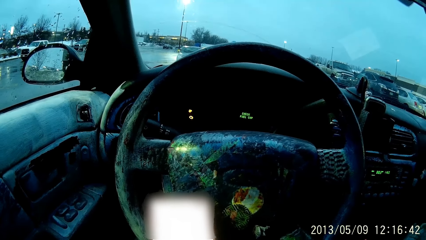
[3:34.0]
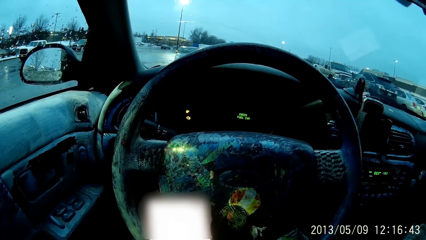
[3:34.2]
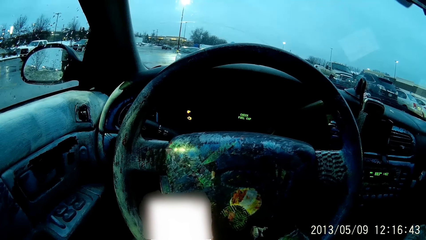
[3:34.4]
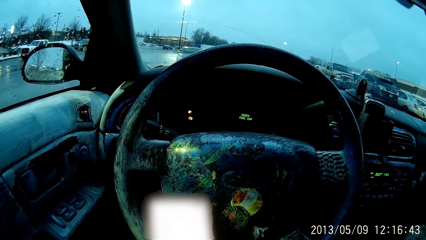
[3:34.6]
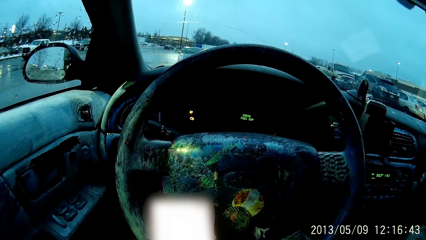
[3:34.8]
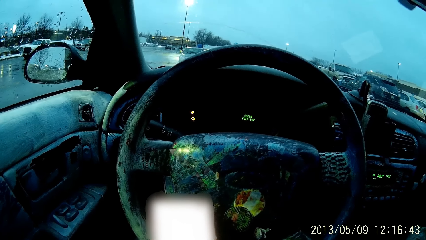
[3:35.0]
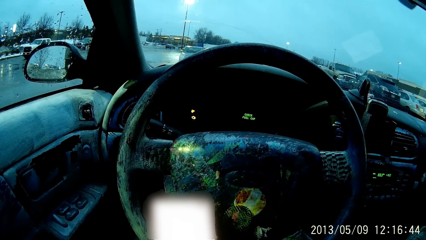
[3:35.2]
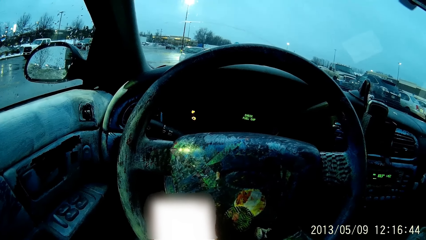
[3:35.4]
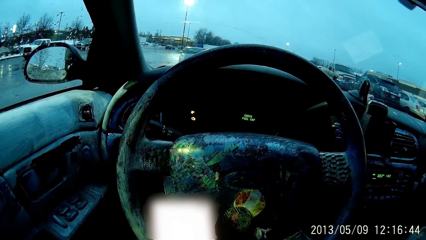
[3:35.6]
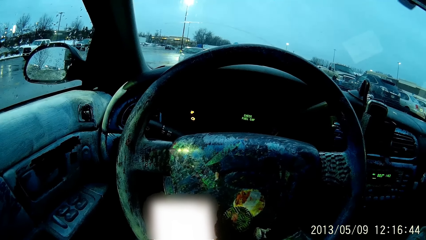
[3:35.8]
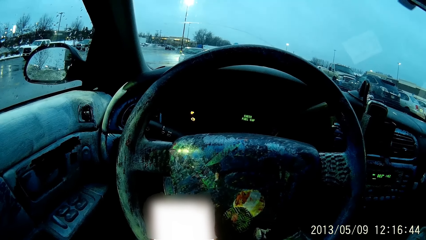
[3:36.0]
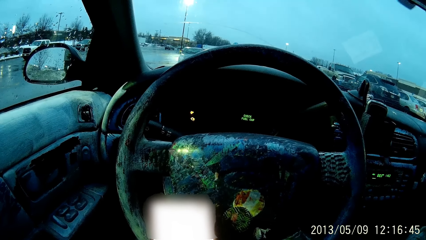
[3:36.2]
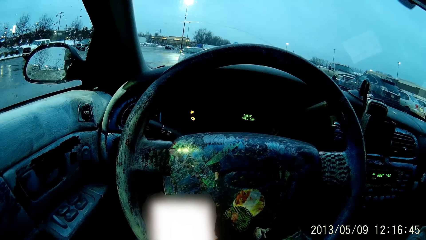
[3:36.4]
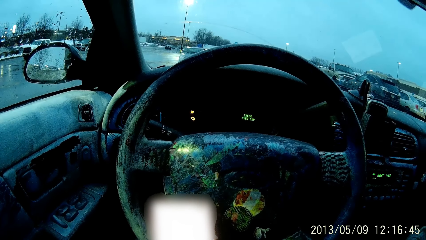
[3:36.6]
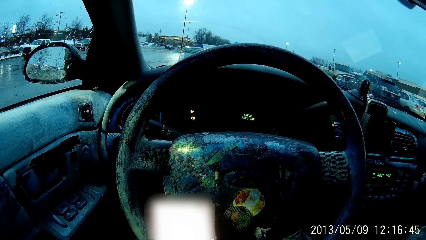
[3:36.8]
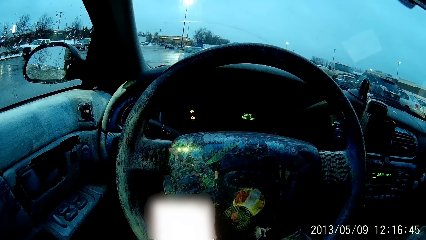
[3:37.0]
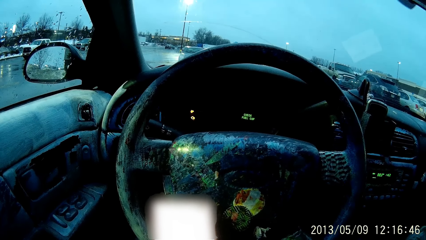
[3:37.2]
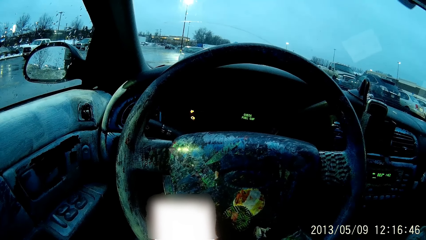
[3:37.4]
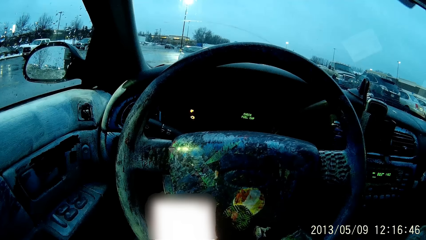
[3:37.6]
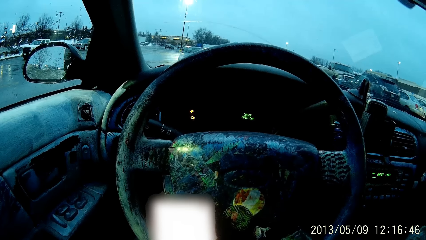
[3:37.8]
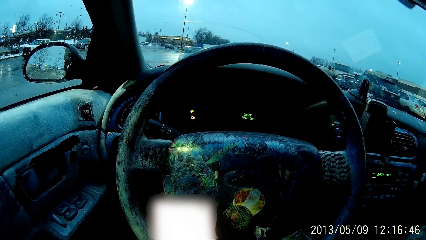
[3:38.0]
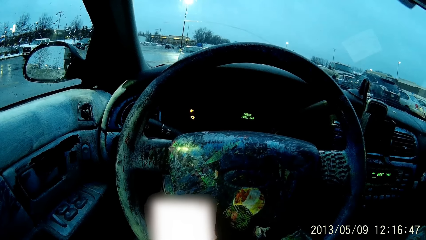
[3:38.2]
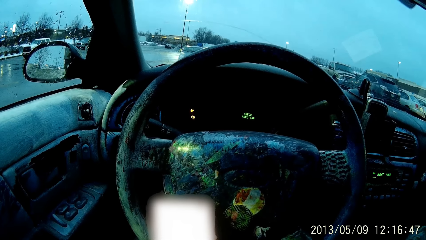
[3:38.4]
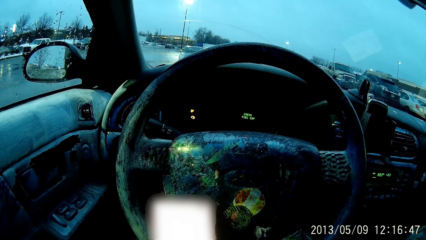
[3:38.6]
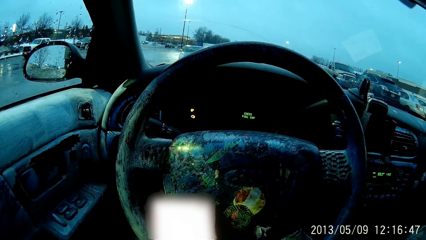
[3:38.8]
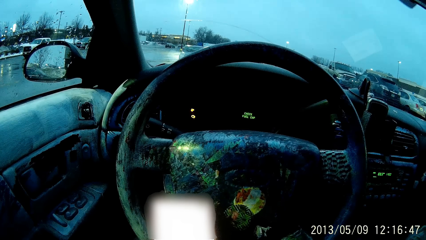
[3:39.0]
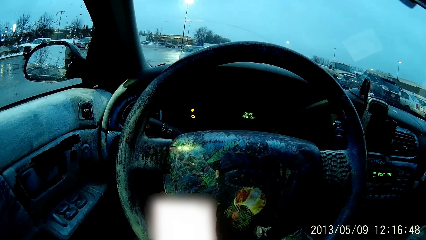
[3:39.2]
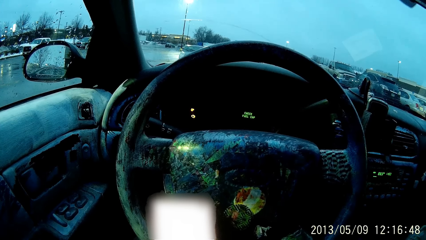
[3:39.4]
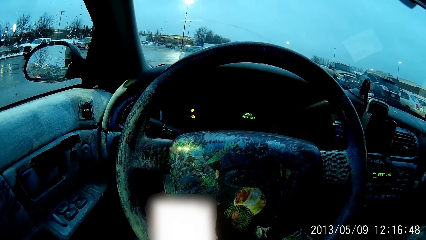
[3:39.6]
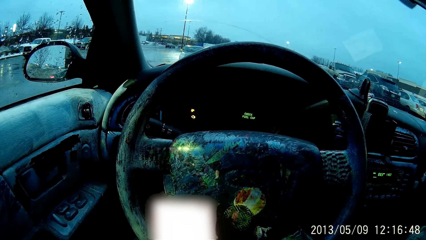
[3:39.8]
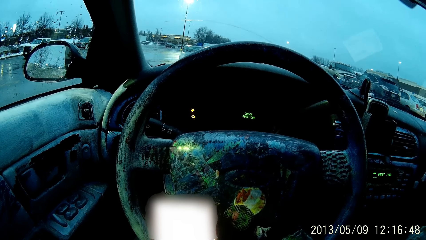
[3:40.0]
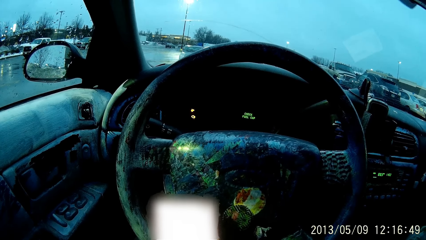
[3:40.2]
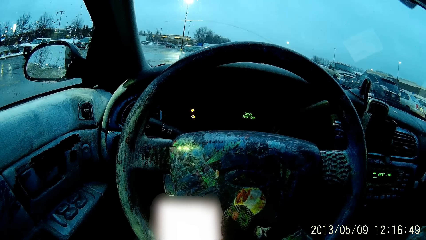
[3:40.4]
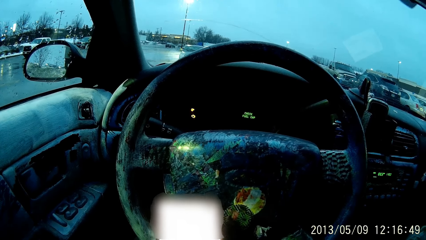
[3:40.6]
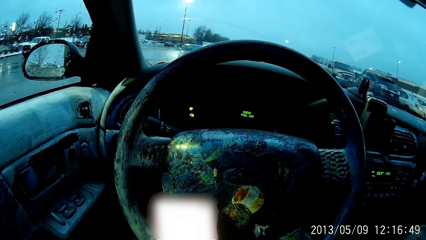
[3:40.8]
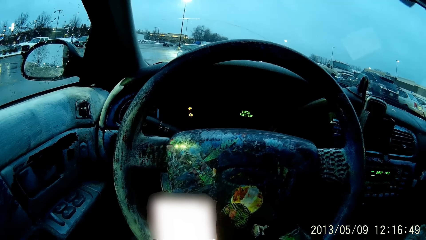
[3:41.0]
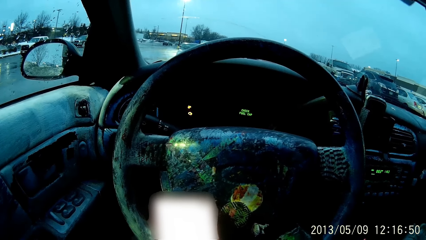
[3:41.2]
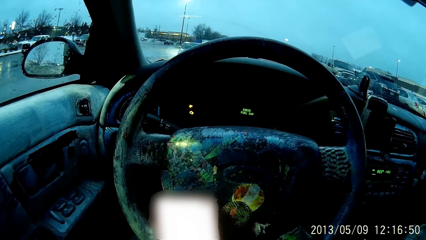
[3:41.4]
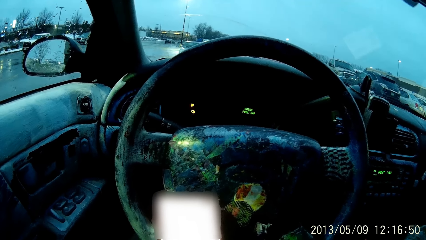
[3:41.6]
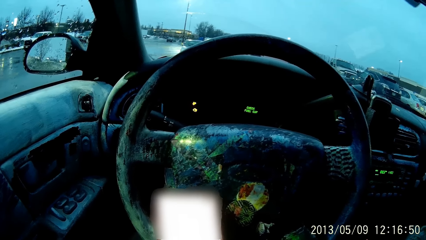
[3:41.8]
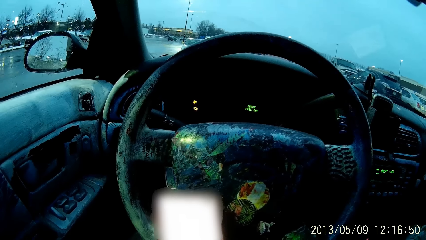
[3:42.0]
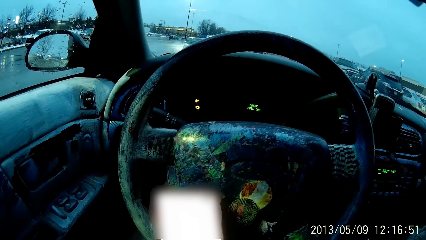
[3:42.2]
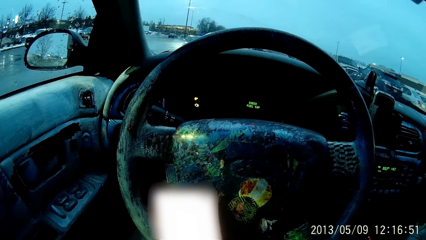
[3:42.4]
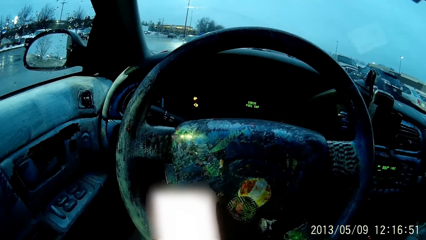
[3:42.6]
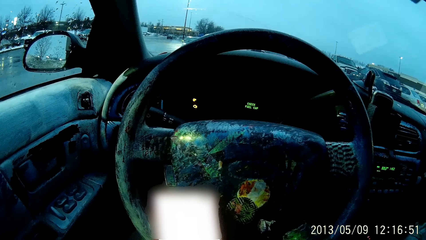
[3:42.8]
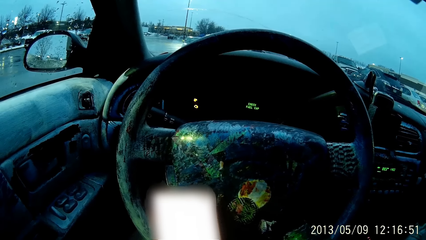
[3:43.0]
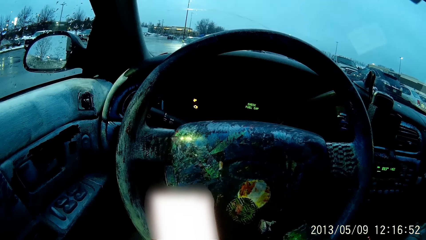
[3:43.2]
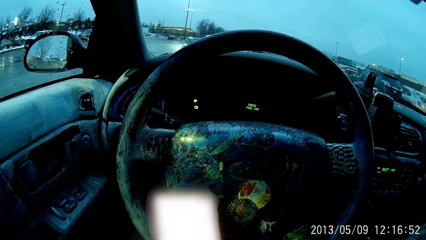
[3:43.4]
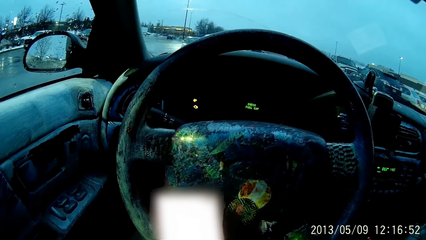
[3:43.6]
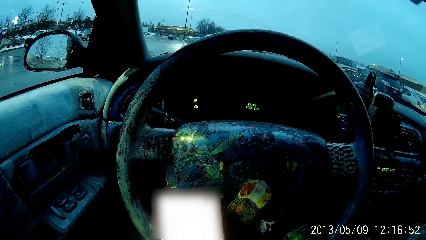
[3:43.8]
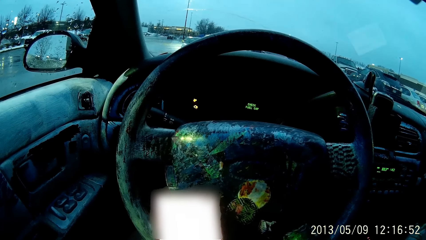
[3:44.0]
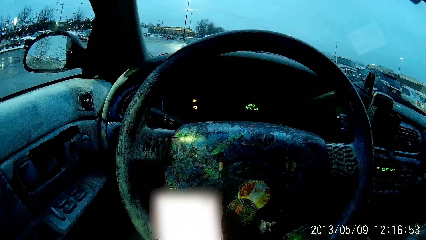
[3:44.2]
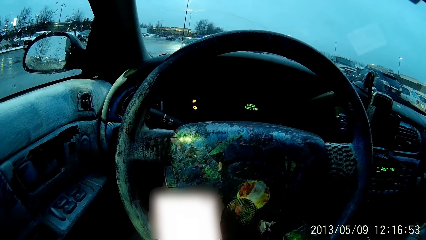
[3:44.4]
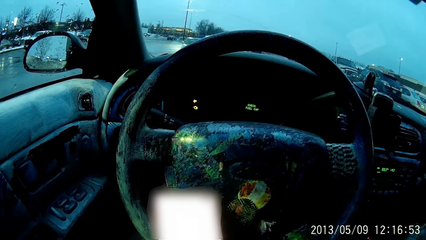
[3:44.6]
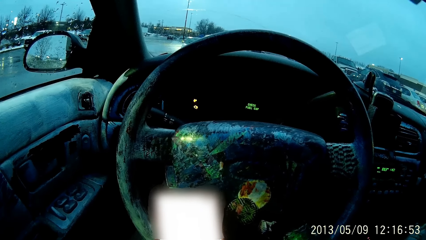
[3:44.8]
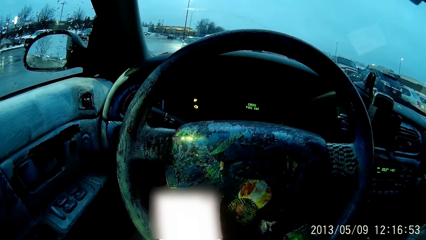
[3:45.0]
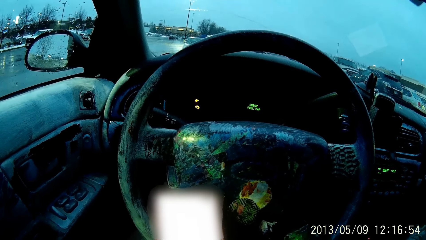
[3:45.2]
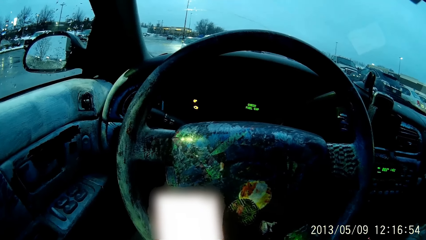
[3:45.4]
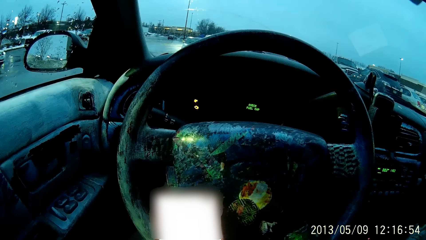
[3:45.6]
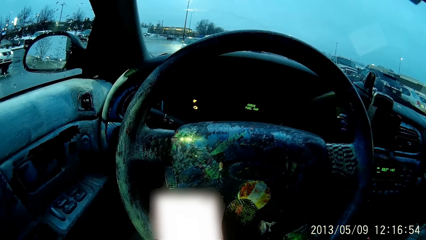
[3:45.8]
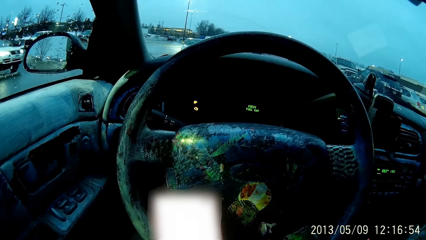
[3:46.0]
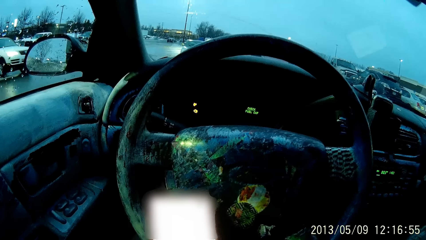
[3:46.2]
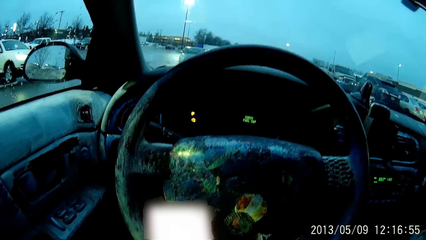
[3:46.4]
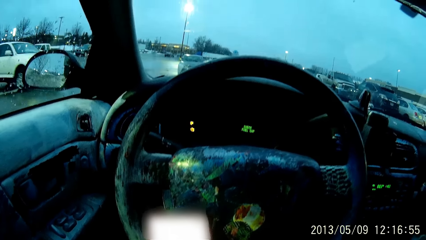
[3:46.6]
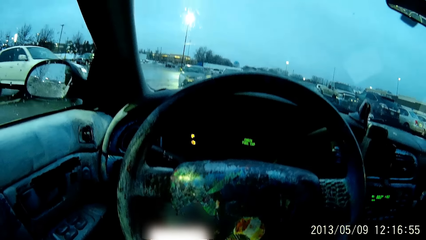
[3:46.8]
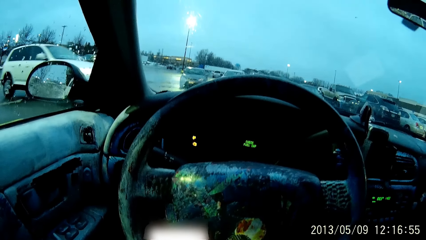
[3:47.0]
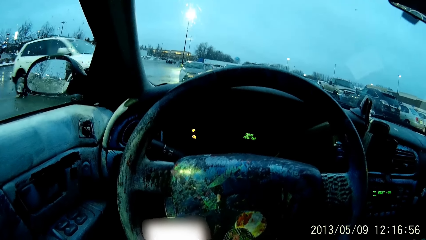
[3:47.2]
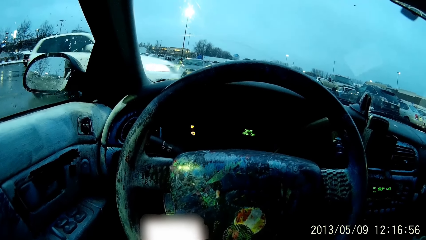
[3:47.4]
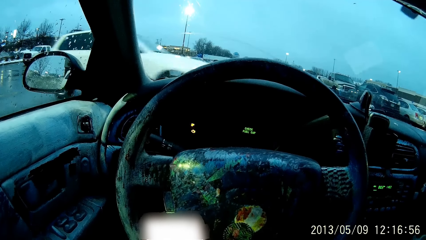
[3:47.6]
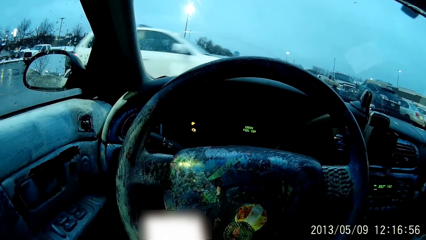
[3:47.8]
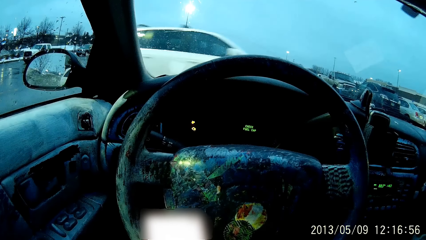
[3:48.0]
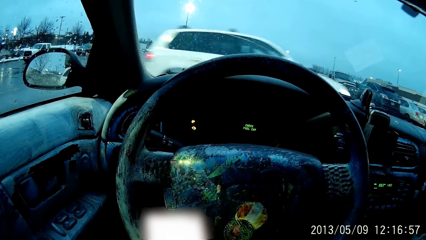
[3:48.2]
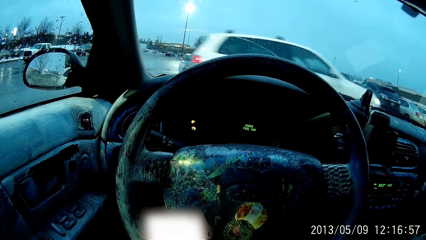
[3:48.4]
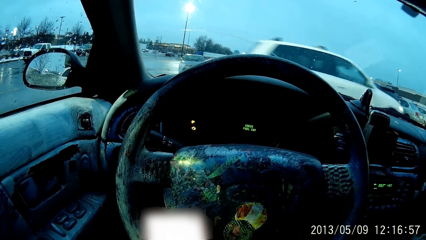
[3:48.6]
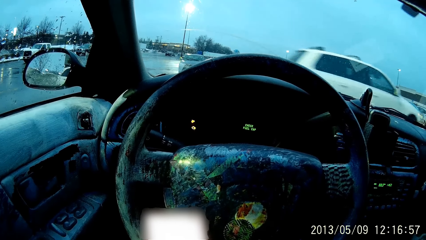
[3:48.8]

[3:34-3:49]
The camera wearer holds the phone on the hand.
